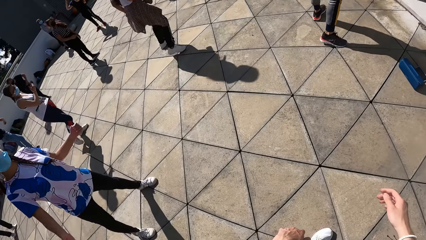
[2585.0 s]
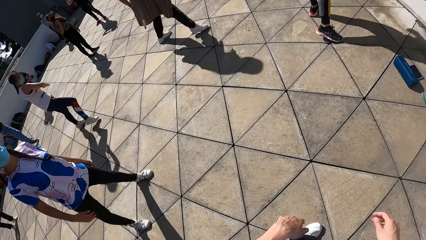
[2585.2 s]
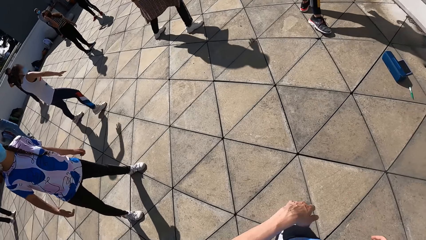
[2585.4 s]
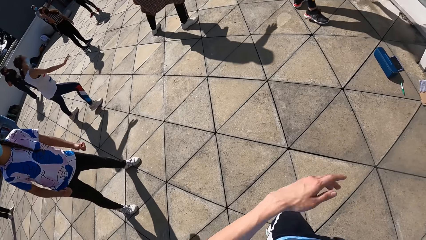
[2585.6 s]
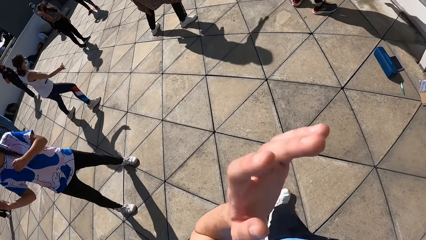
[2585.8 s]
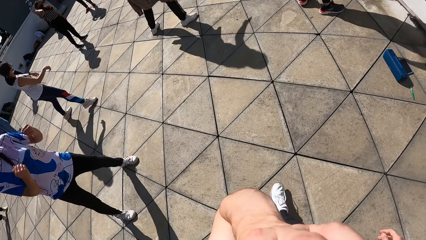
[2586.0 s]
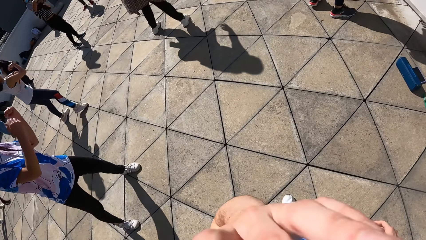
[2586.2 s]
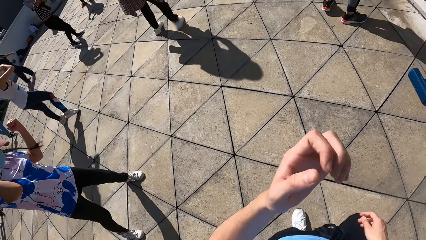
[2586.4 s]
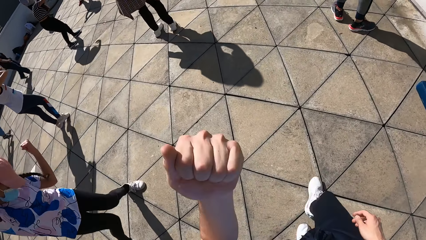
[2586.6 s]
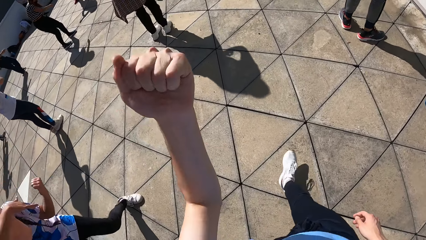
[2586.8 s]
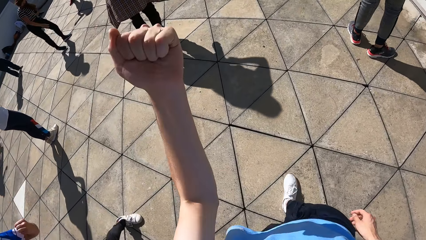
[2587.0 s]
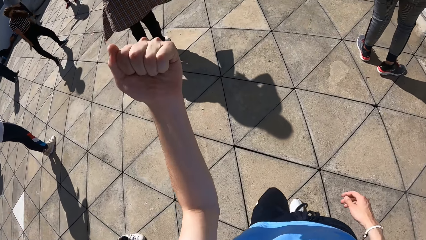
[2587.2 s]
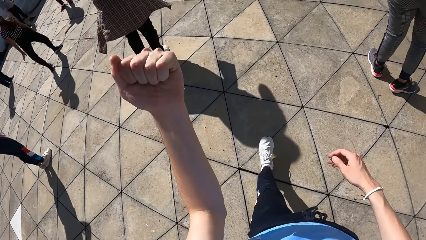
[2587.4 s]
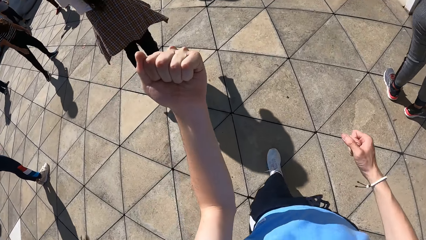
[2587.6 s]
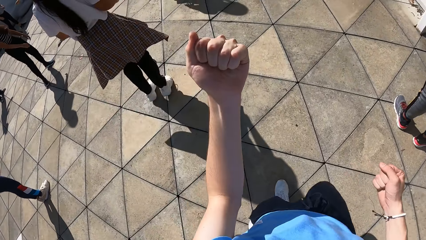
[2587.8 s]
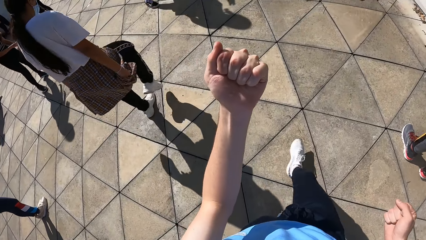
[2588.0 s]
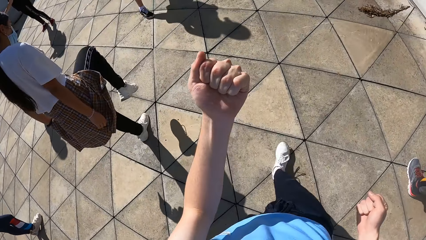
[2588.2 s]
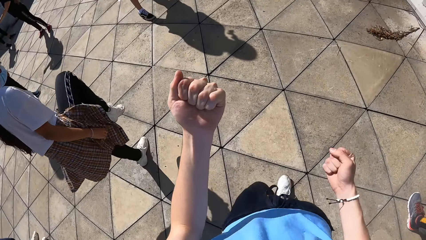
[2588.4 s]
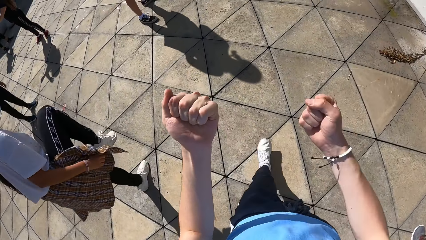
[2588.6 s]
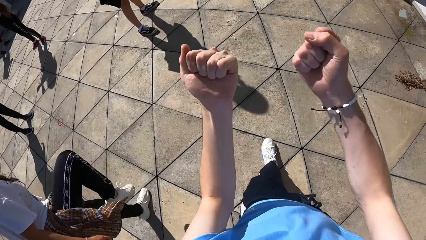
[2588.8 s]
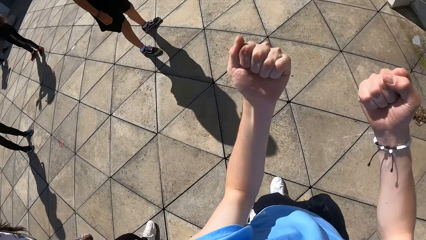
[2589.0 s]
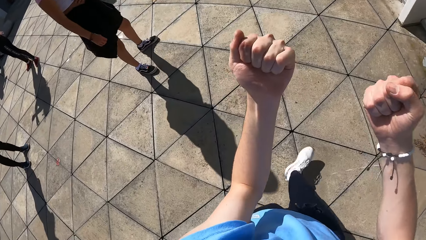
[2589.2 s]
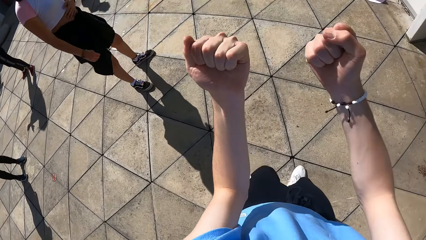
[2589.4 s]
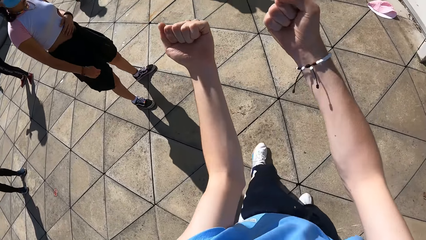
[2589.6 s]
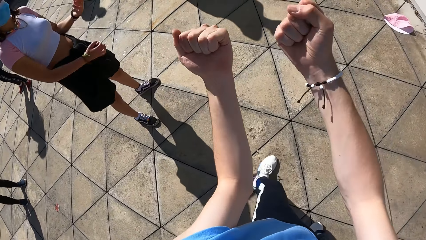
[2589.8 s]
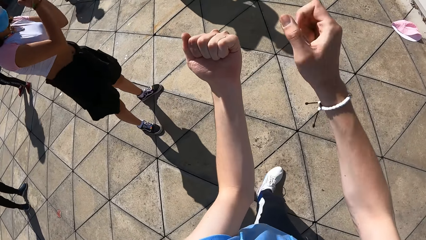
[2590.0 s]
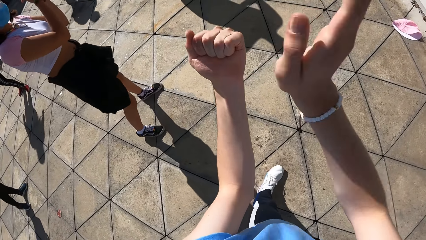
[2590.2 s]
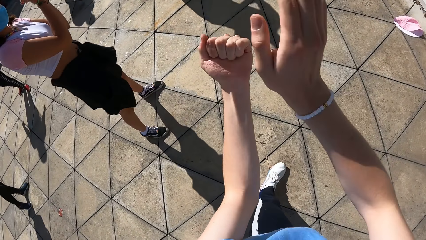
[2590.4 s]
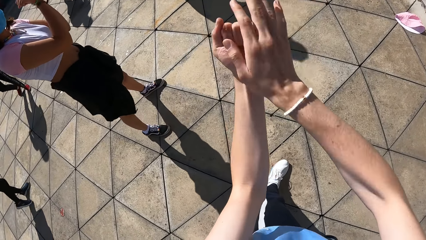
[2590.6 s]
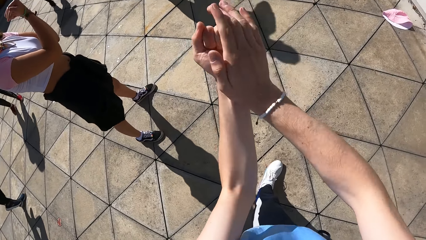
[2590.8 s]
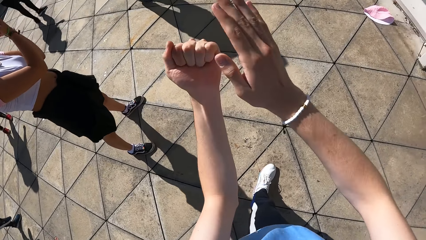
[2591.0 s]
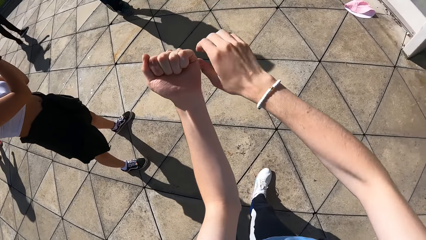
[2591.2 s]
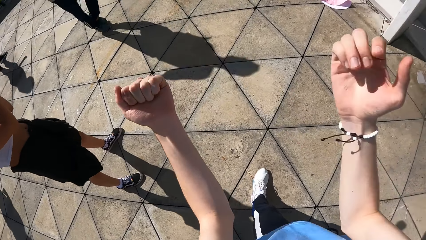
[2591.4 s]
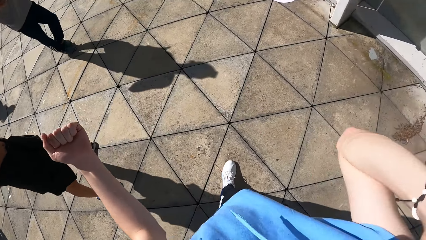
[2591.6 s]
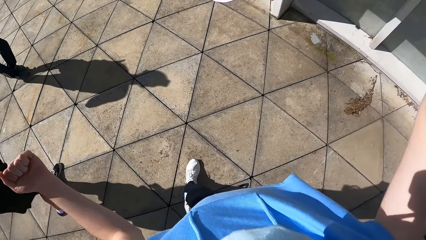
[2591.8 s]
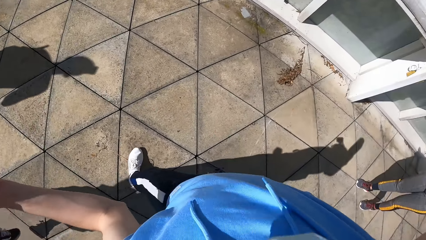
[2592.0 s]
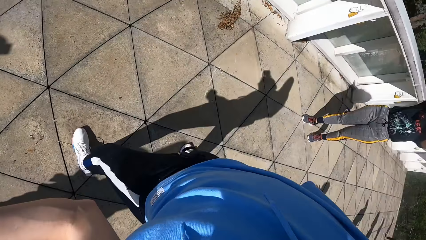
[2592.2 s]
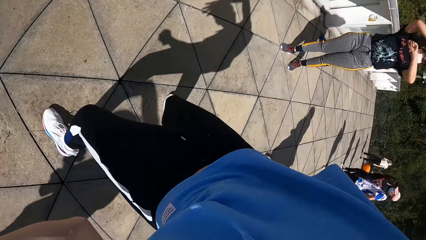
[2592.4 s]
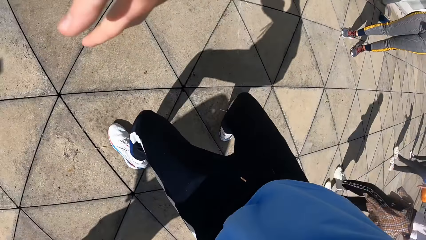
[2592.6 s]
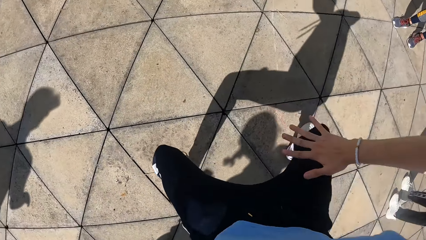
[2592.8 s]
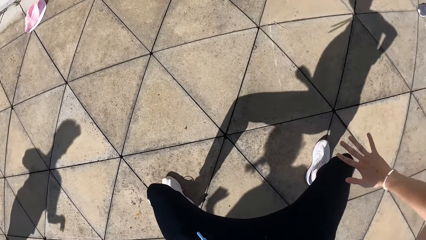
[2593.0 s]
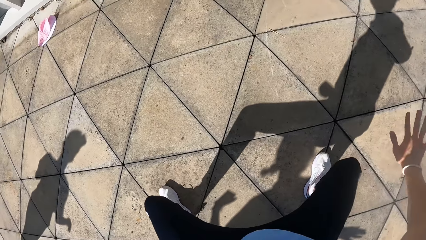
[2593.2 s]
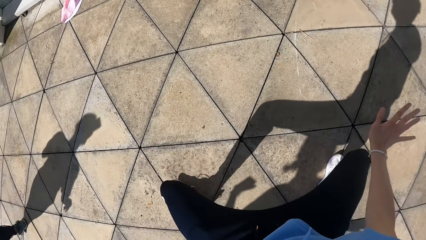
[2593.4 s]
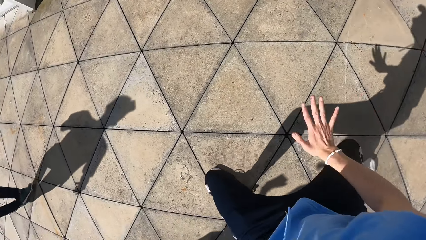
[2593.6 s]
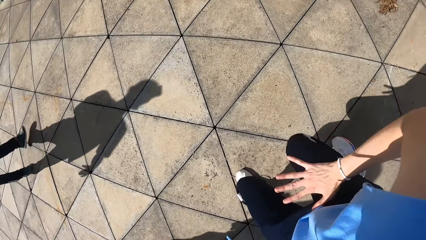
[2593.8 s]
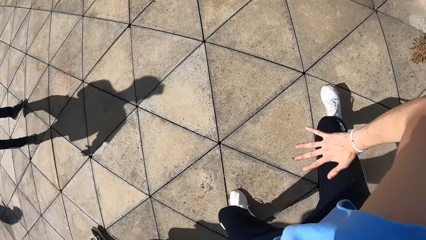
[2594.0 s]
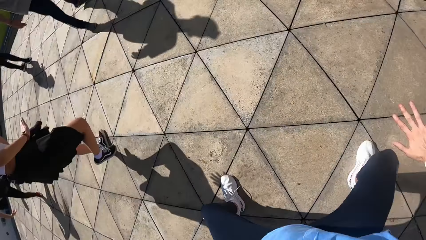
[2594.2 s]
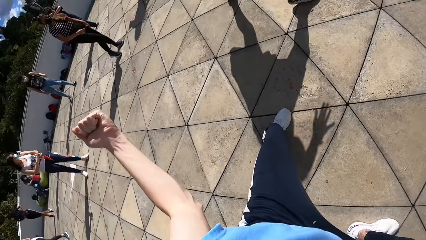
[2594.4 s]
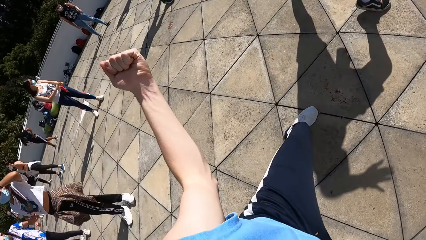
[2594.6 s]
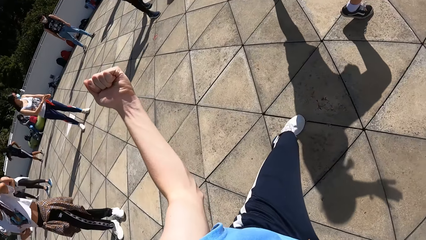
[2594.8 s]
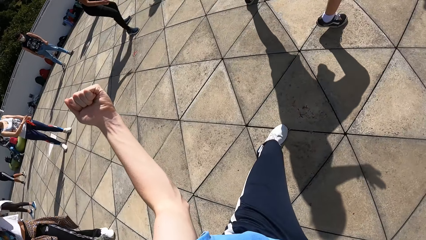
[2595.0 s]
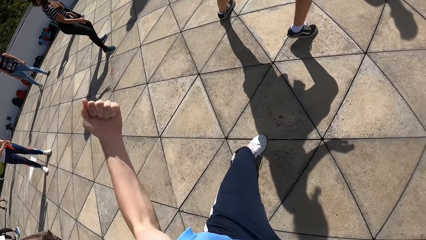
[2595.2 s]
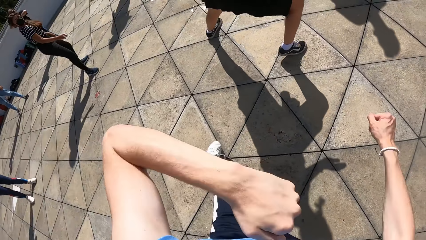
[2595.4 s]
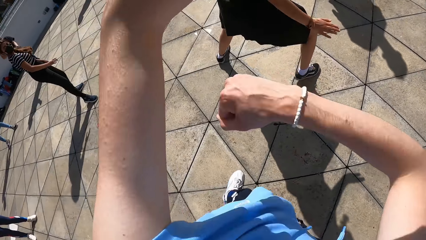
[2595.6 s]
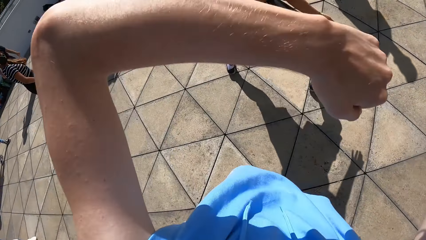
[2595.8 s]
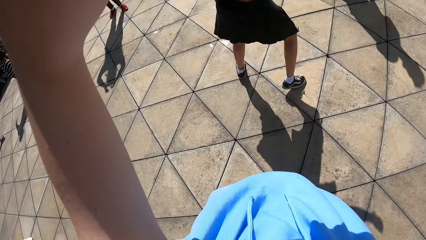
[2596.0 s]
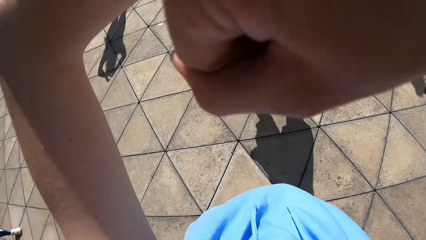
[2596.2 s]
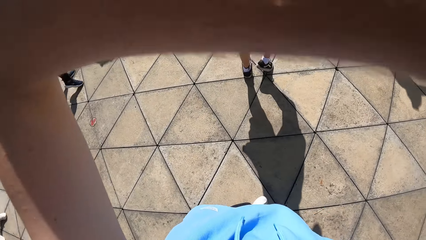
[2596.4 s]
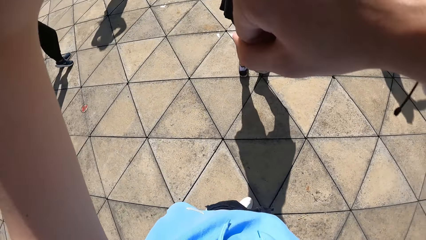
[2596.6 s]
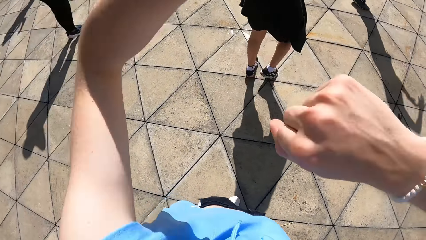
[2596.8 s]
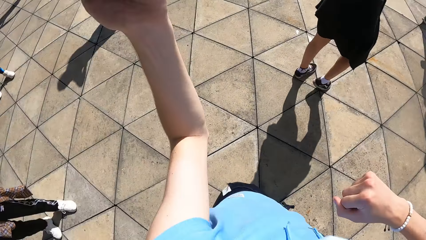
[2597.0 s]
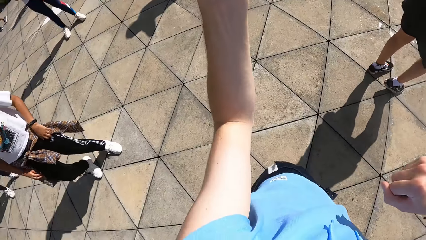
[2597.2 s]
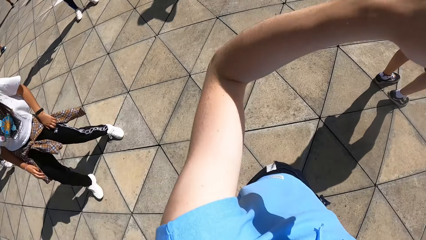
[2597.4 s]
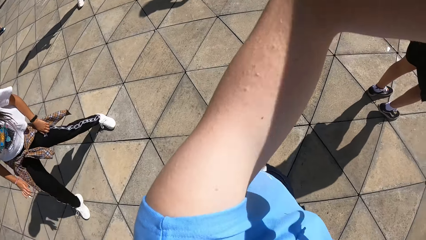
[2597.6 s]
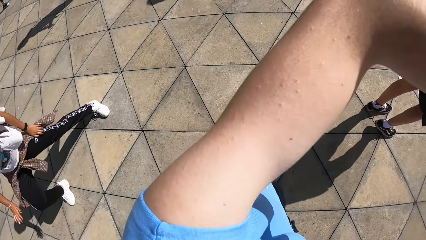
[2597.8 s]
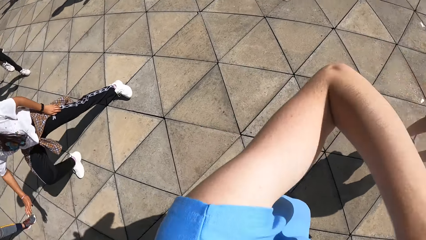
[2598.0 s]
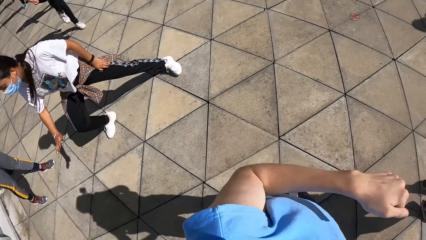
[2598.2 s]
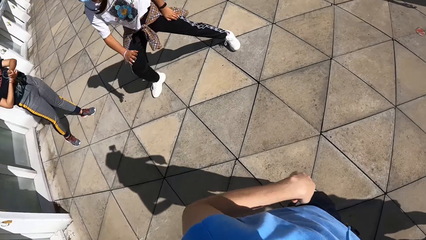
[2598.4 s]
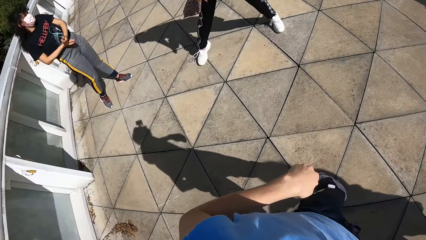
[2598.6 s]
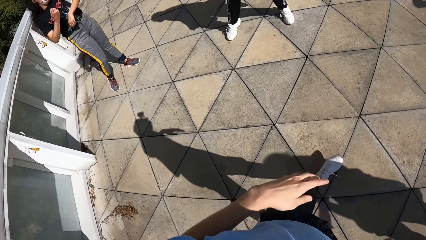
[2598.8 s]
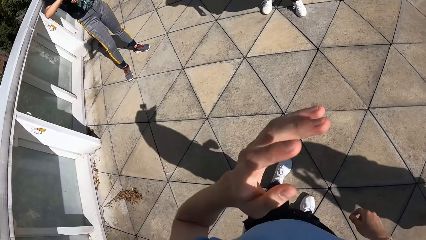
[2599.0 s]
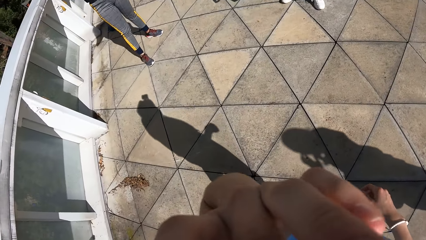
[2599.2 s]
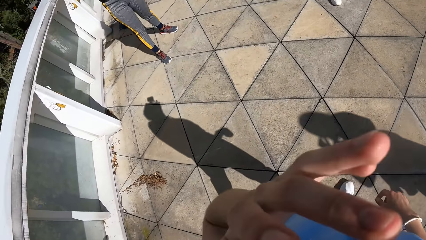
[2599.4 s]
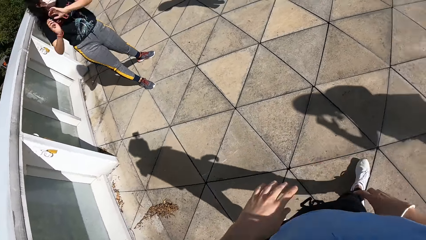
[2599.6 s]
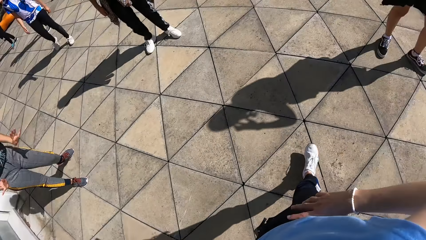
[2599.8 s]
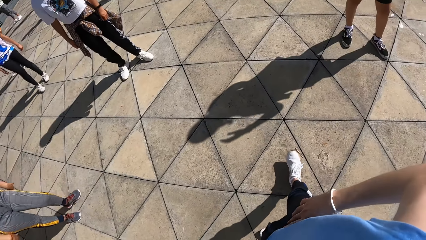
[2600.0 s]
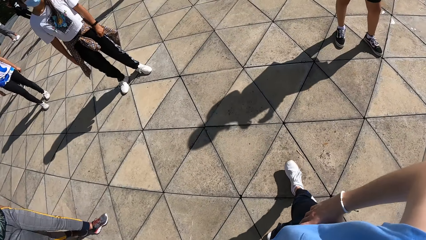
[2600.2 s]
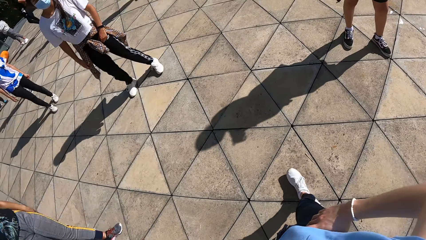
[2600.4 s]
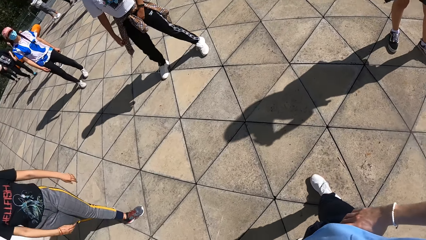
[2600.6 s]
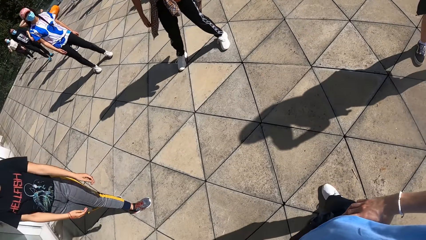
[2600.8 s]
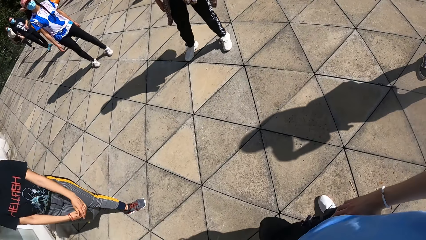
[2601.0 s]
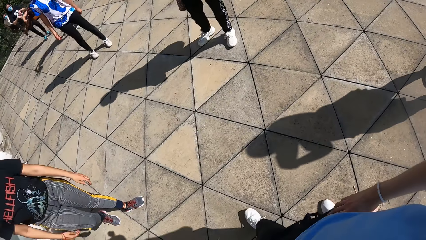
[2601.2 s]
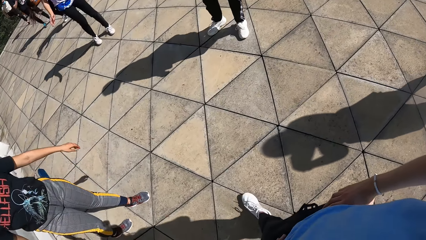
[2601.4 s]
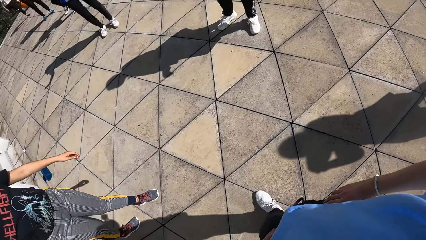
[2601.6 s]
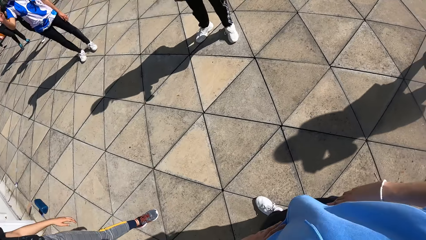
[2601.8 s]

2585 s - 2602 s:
The camera wearer turns towards a group of people. The woman raises both hands. The camera wearer raises his left hand. He walks through the group of people. He raises both hands. He taps his left hand with his right hand. He moves his right hand over his head. He does exercise. He places his right hand on his right lap. He raises his left hand. He rotates both hands. Another woman spaces out her right leg on the floor.
